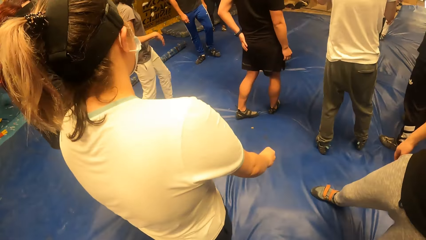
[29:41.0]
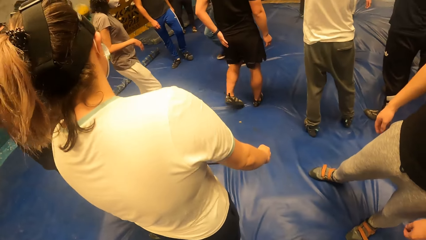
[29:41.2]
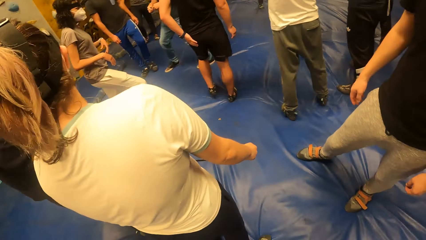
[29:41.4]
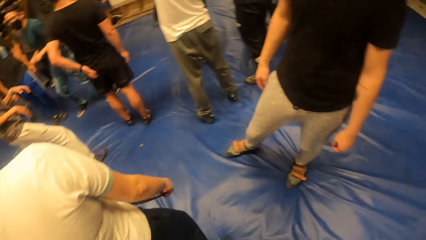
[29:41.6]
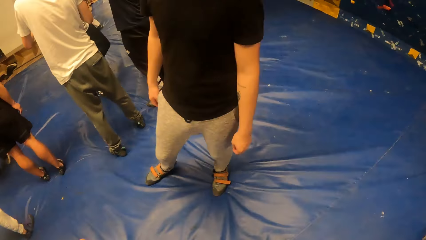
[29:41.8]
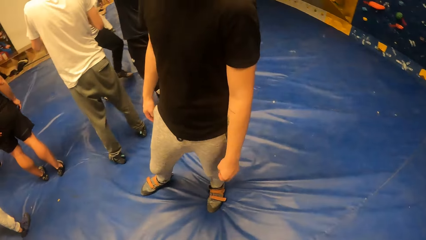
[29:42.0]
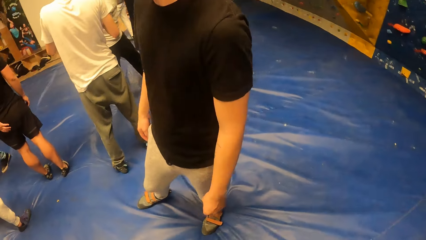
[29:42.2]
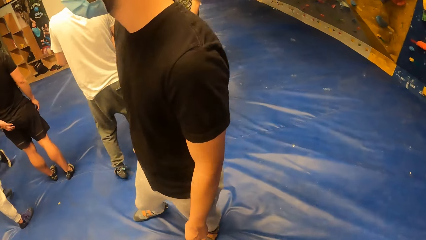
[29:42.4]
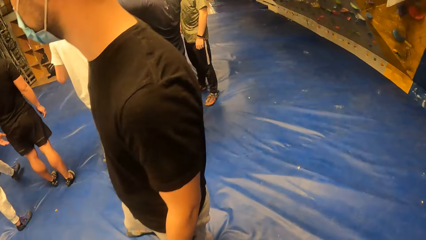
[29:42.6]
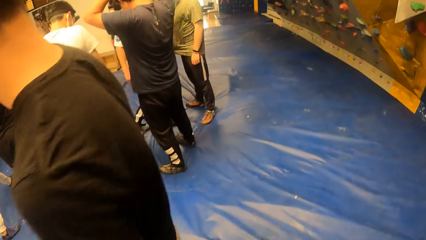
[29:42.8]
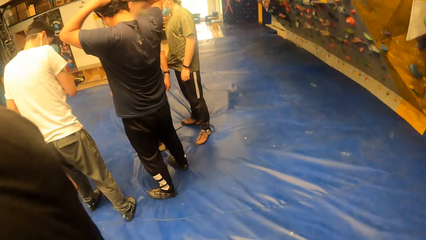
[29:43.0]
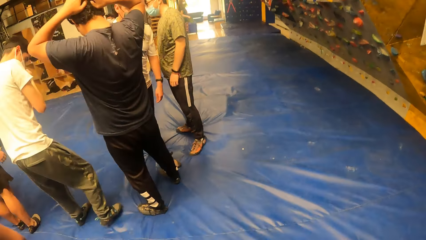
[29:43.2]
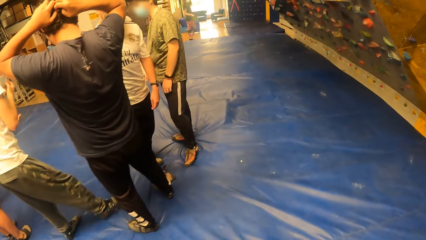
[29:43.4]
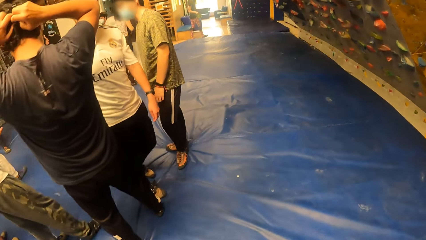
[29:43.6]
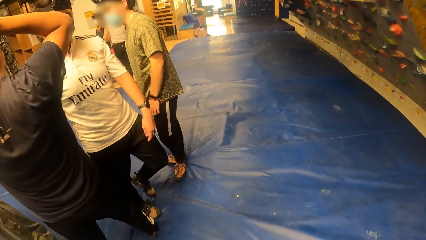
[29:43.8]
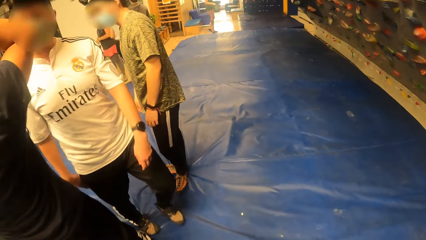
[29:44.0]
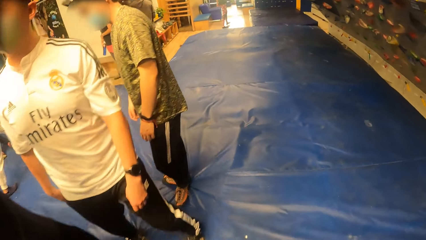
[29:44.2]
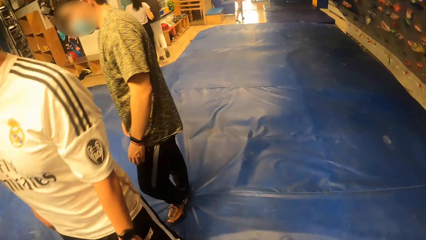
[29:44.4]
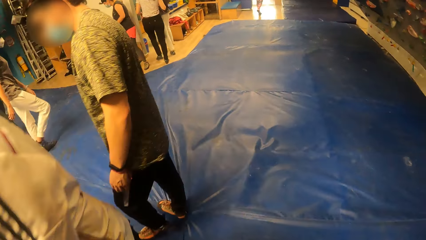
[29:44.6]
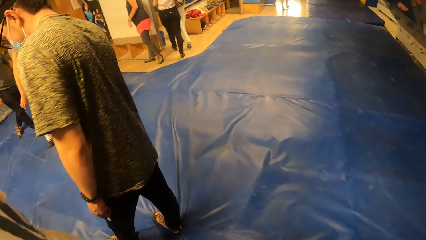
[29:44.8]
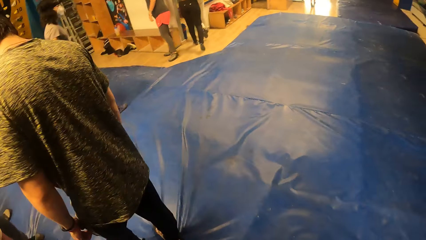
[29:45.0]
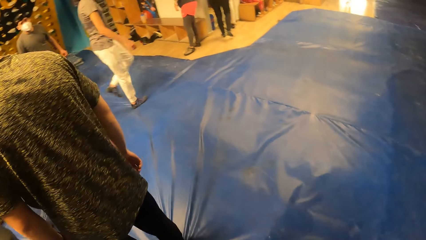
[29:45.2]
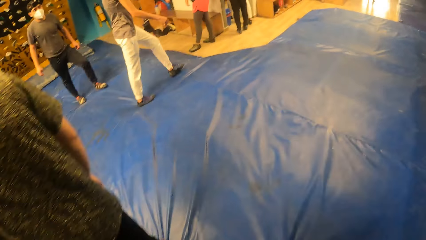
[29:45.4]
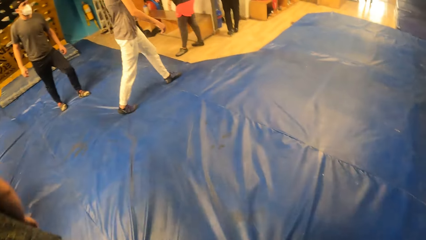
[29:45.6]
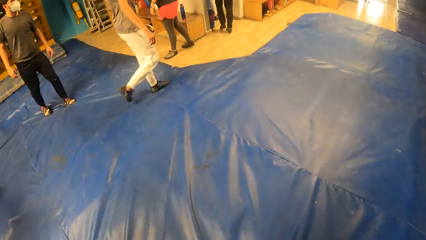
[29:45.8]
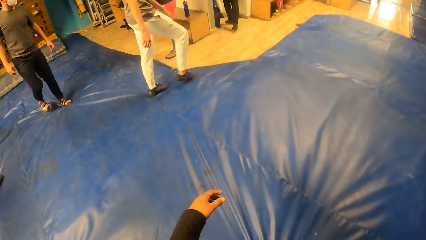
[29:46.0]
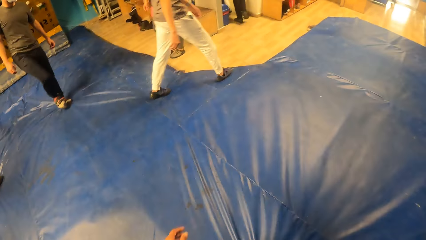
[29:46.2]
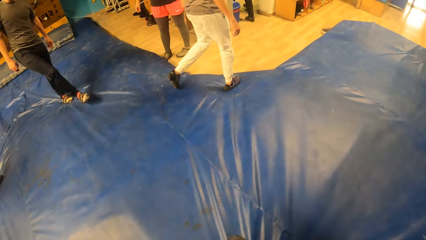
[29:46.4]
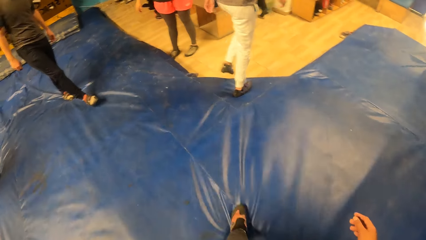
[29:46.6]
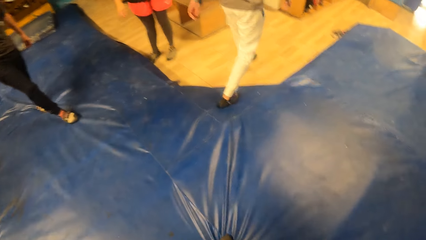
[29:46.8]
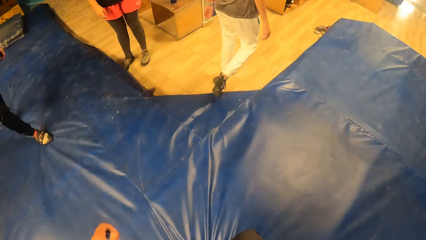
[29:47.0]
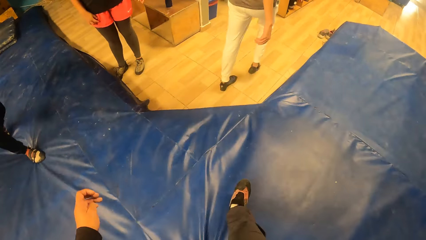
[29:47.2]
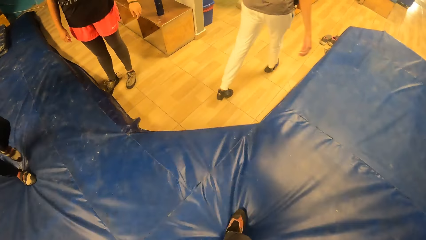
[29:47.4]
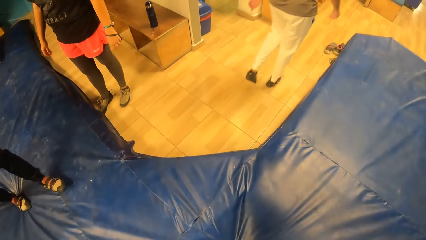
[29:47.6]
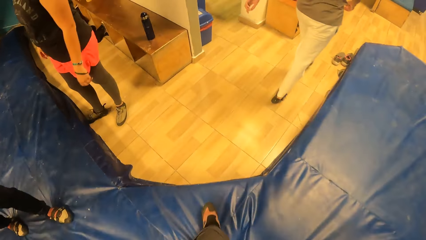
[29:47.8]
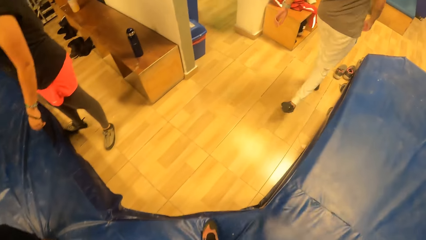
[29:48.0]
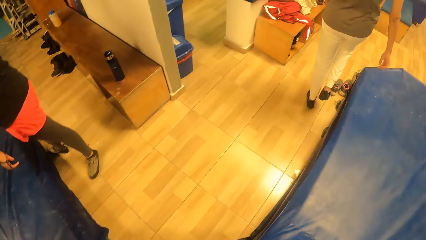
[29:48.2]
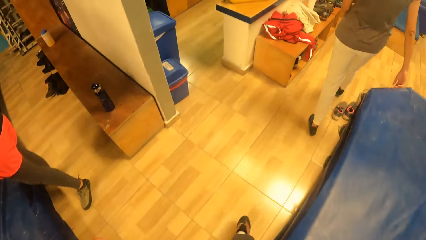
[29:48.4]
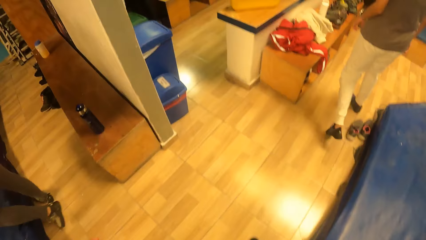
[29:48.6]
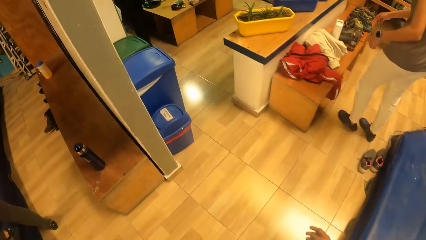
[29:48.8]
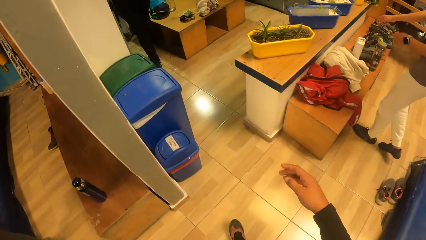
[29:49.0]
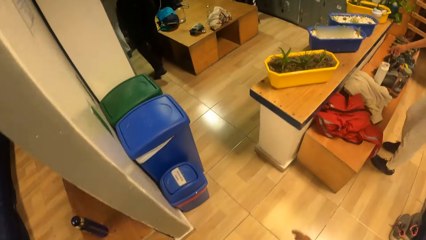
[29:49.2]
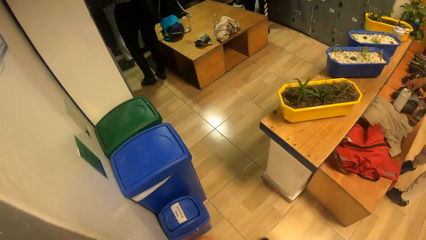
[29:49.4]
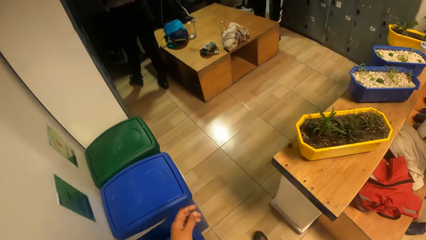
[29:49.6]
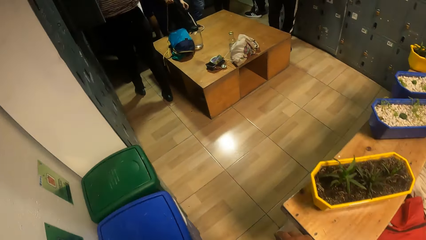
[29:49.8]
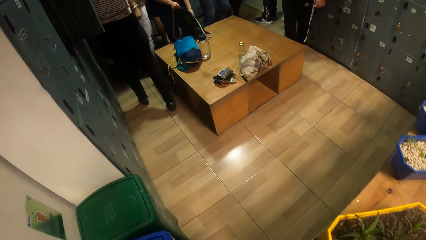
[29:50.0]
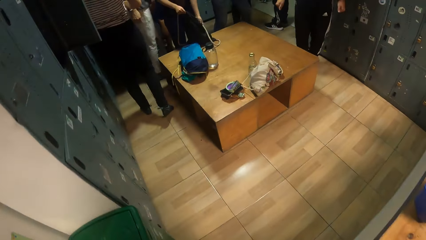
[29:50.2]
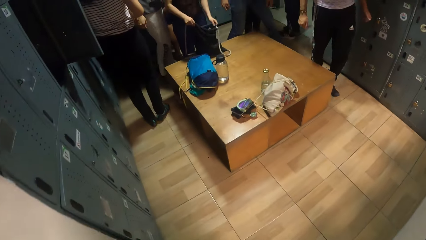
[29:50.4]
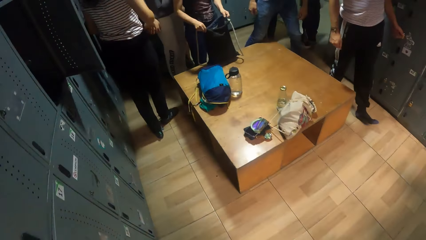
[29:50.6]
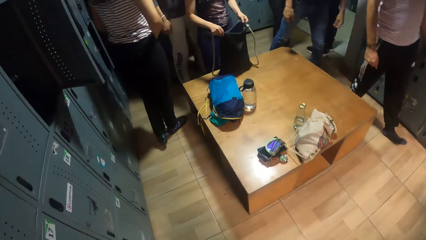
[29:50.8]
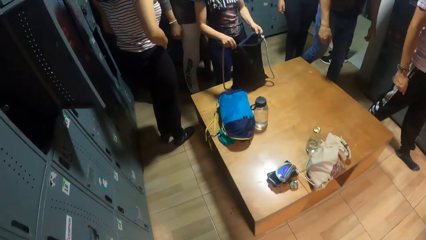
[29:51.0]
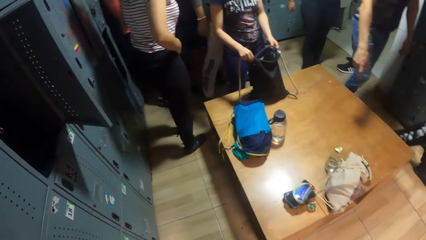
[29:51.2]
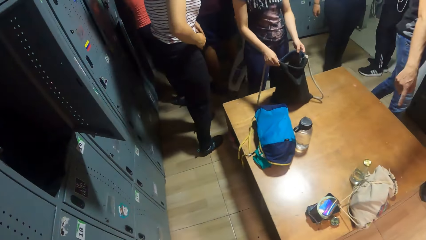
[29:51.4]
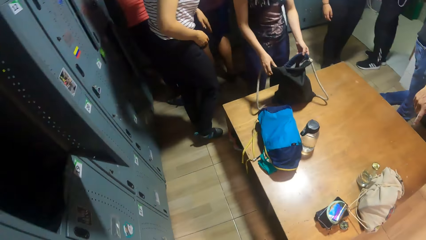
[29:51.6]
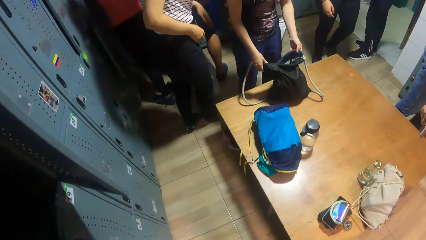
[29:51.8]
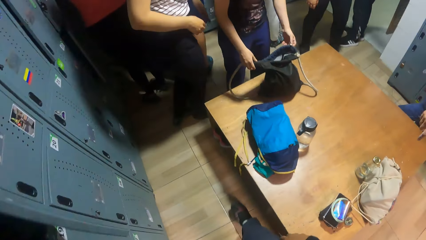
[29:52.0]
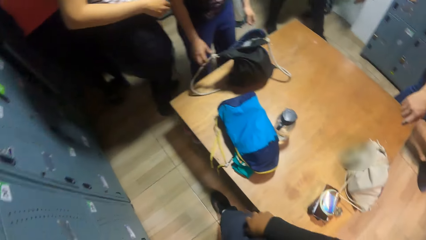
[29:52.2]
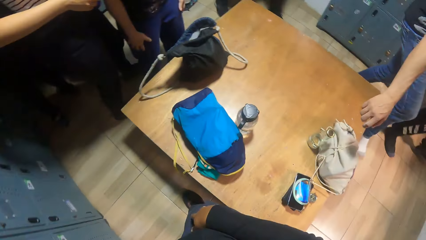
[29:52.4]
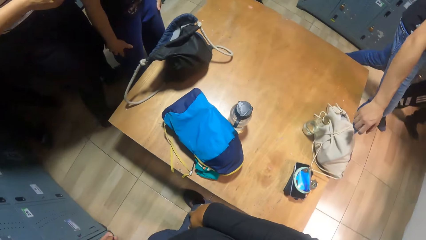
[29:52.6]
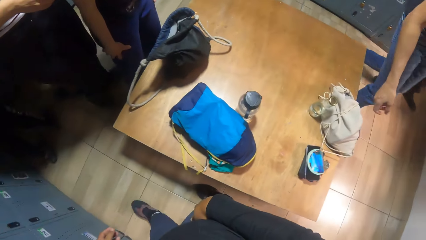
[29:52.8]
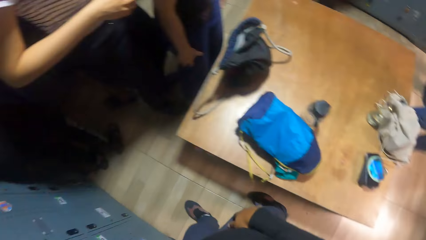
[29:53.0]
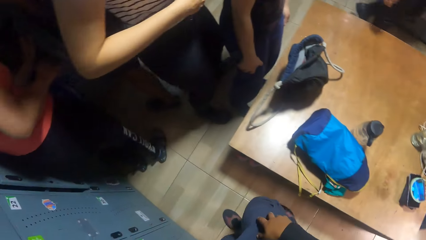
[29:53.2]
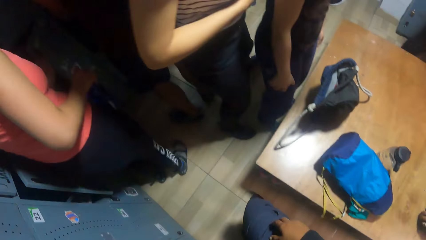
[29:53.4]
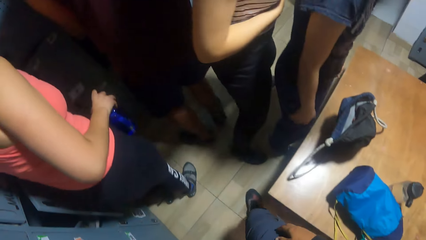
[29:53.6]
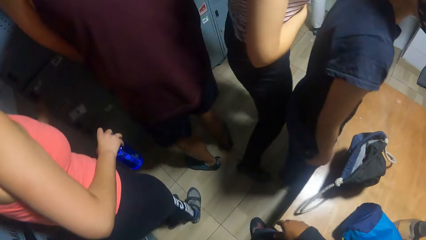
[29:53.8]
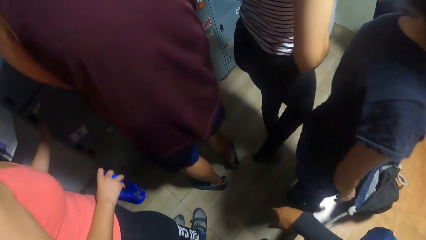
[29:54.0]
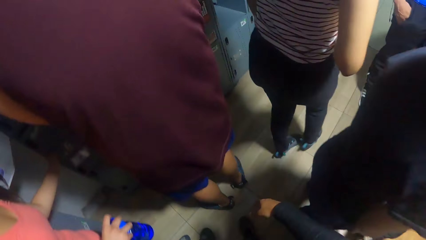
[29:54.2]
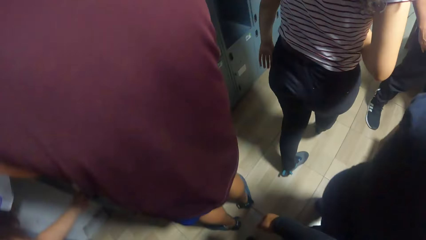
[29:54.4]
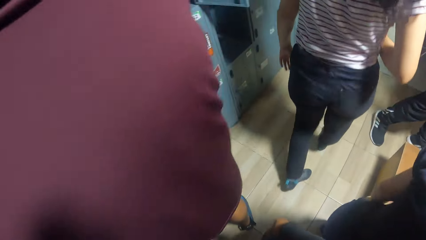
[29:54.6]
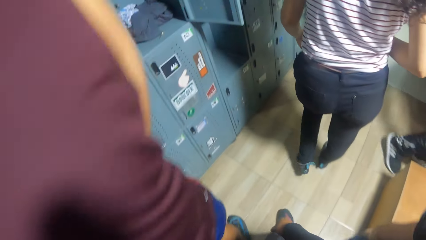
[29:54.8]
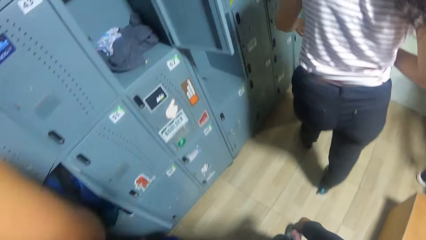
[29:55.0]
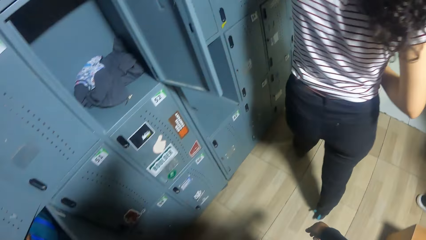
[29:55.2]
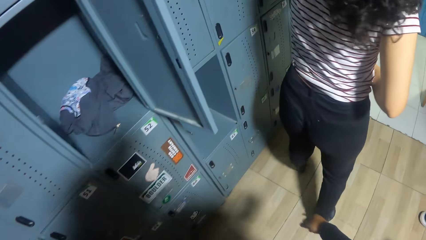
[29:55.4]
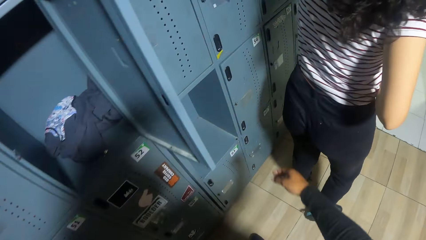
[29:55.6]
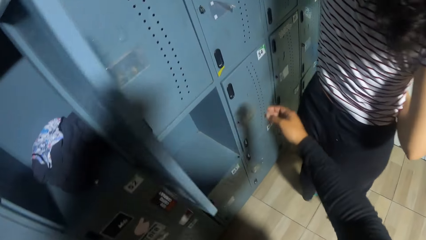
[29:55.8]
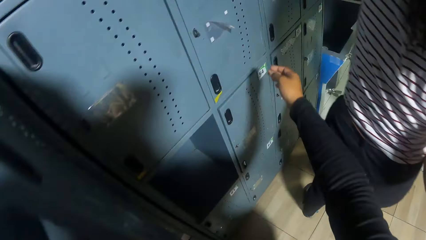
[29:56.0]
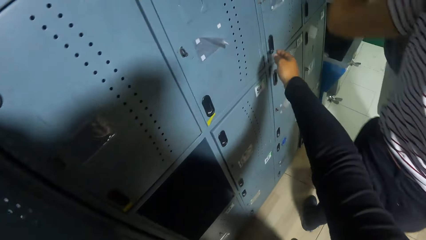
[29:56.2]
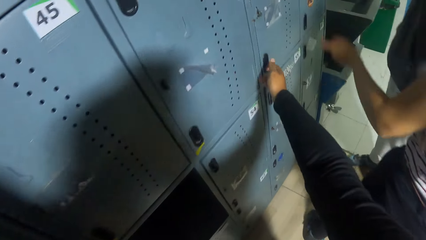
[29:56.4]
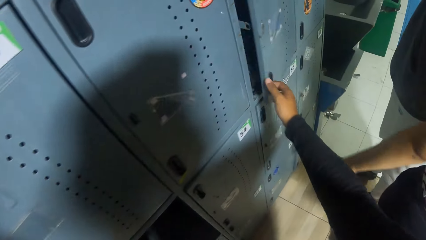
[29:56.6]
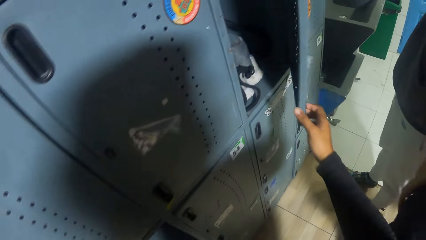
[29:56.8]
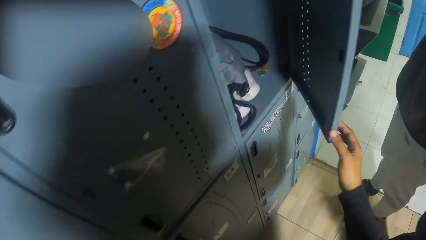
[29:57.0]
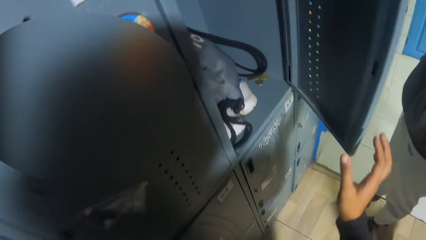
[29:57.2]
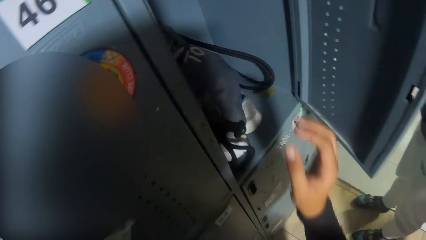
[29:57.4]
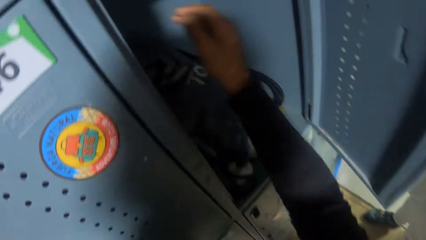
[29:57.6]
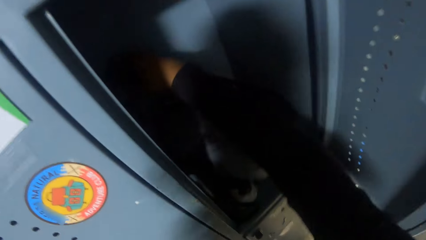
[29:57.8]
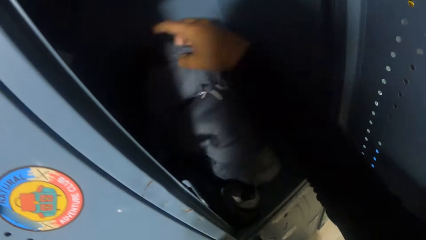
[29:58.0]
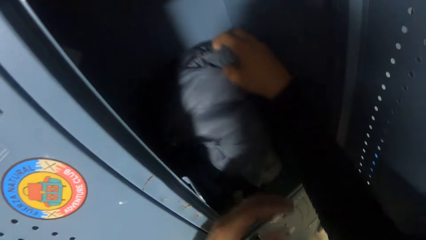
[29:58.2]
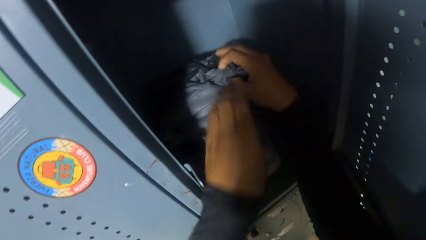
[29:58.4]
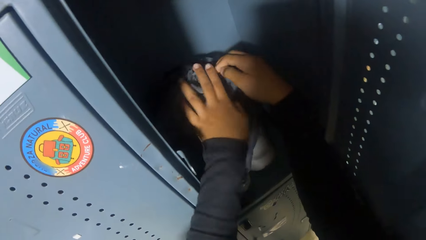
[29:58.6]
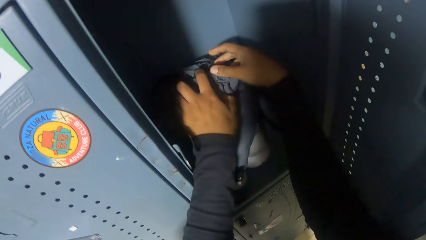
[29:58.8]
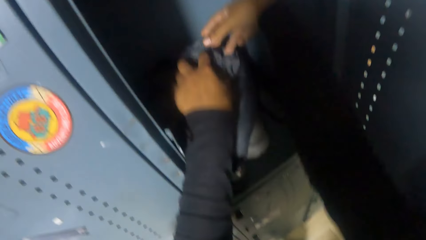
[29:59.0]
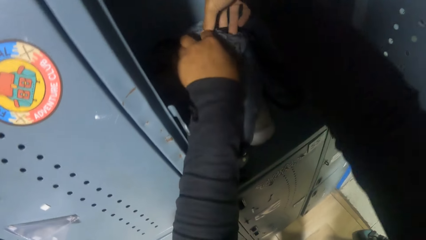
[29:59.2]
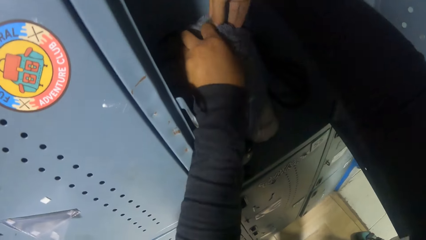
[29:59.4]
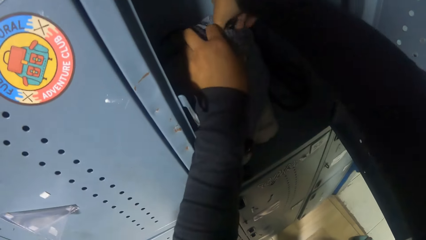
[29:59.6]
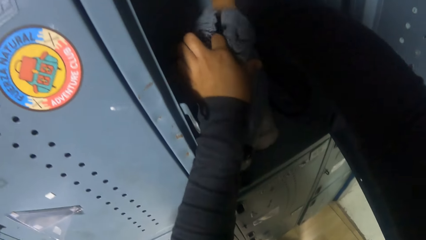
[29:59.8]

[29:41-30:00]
The camera wearer walks into a closet. He opens a closet door with his right hand. He opens a bag in the closet with both hands.
